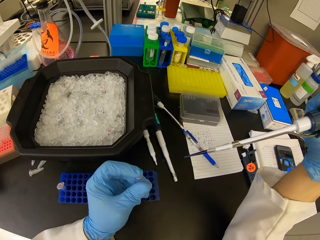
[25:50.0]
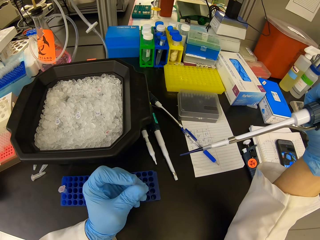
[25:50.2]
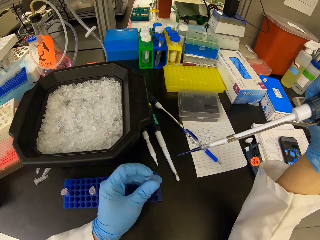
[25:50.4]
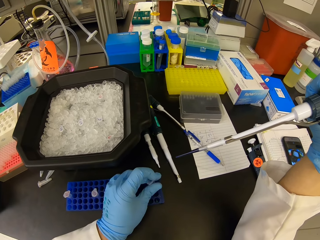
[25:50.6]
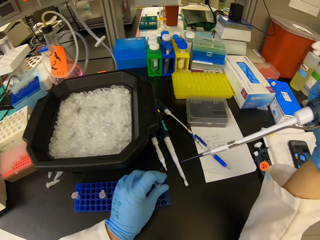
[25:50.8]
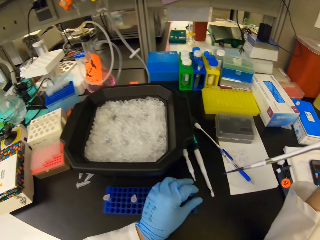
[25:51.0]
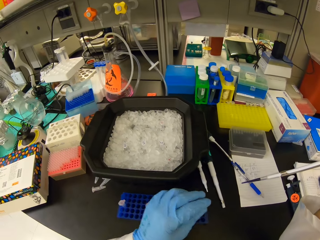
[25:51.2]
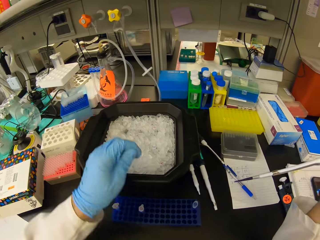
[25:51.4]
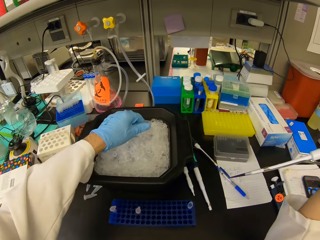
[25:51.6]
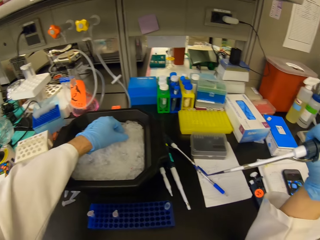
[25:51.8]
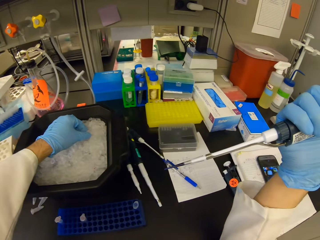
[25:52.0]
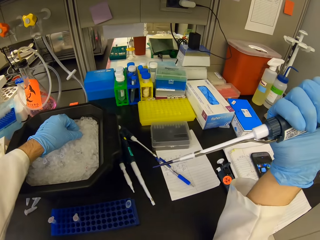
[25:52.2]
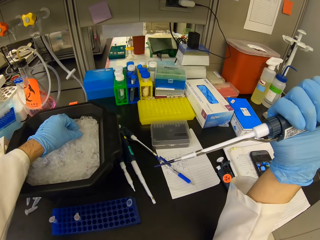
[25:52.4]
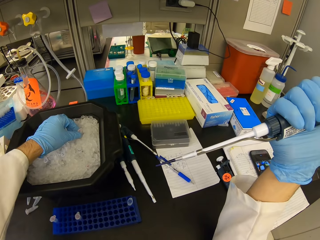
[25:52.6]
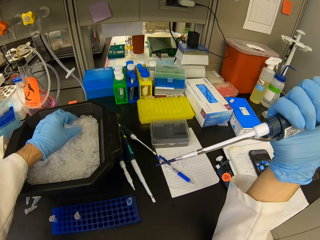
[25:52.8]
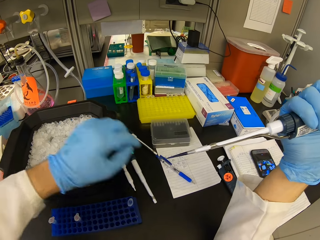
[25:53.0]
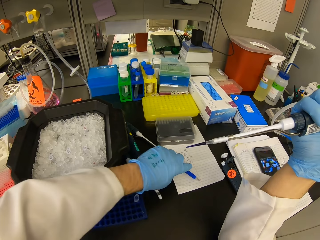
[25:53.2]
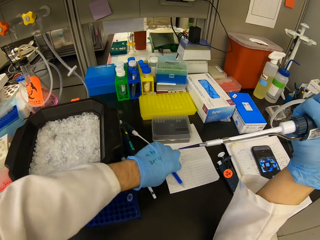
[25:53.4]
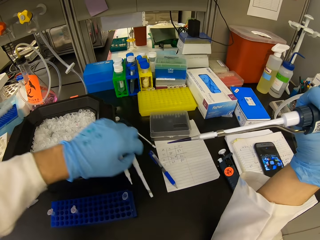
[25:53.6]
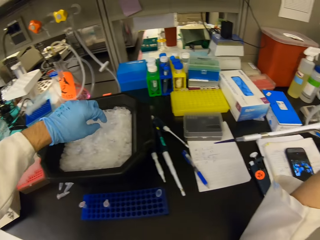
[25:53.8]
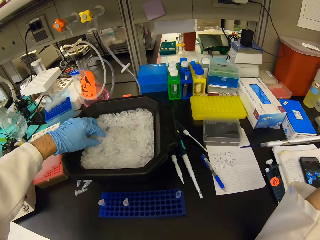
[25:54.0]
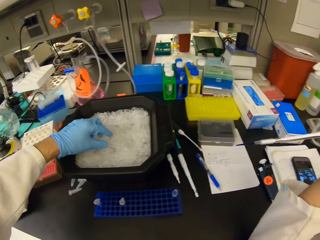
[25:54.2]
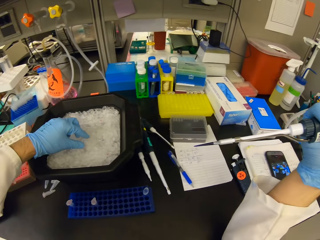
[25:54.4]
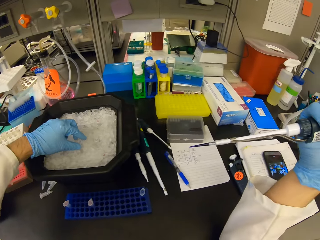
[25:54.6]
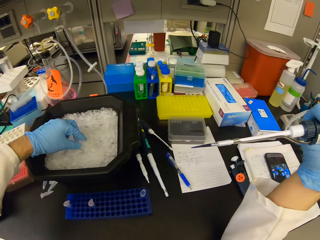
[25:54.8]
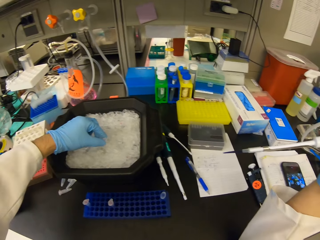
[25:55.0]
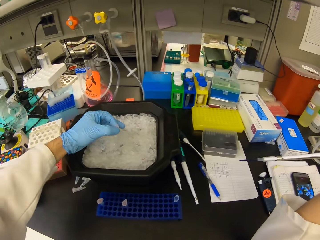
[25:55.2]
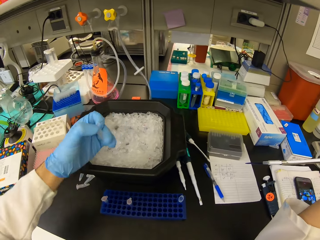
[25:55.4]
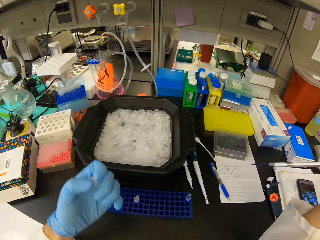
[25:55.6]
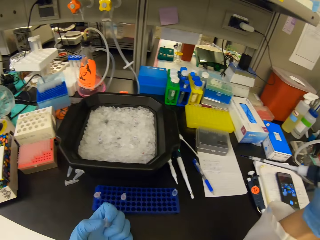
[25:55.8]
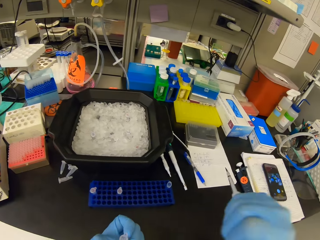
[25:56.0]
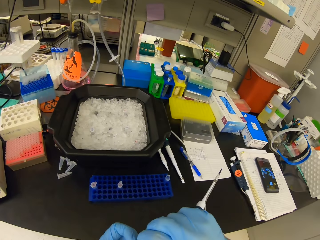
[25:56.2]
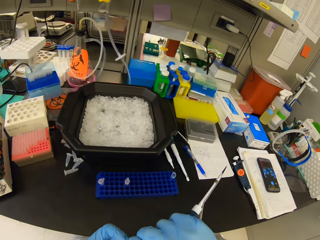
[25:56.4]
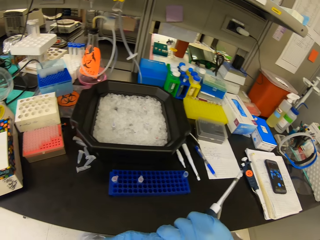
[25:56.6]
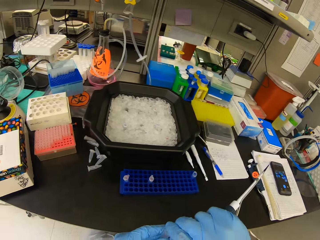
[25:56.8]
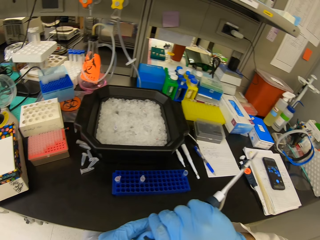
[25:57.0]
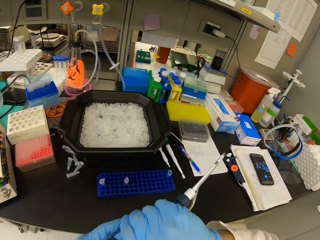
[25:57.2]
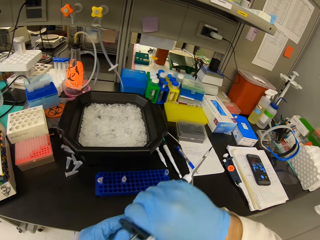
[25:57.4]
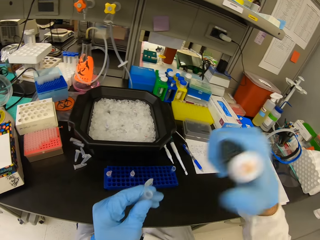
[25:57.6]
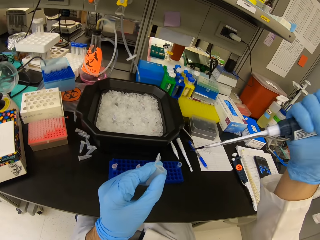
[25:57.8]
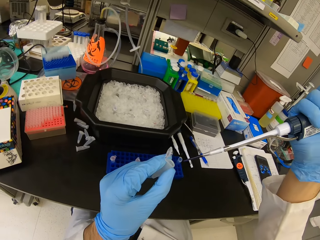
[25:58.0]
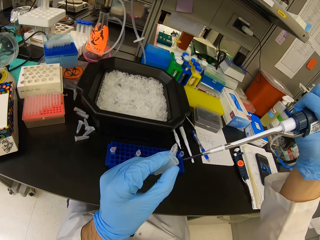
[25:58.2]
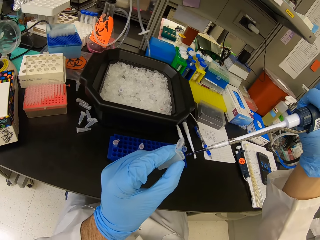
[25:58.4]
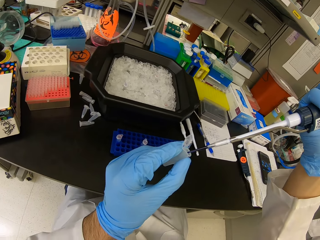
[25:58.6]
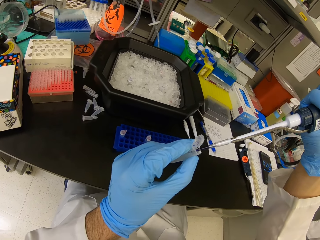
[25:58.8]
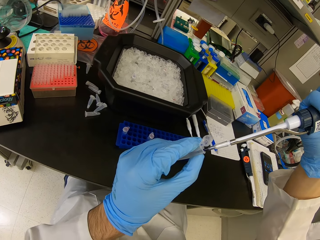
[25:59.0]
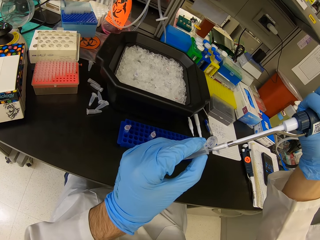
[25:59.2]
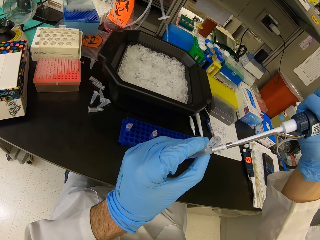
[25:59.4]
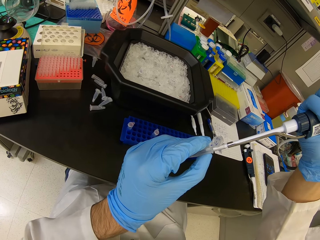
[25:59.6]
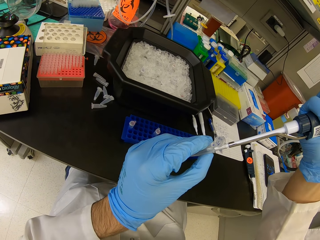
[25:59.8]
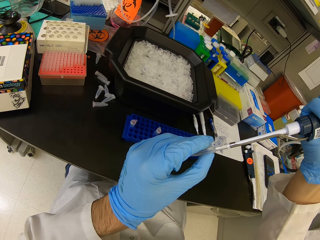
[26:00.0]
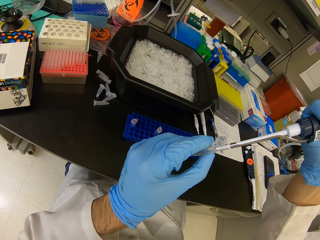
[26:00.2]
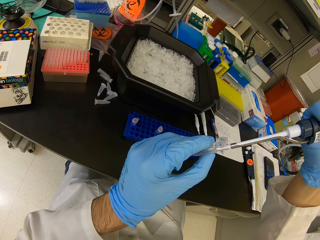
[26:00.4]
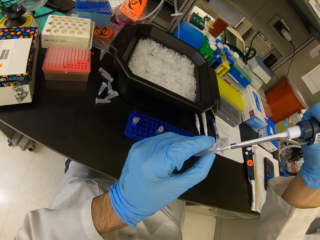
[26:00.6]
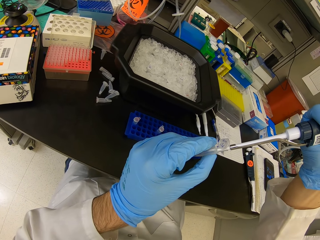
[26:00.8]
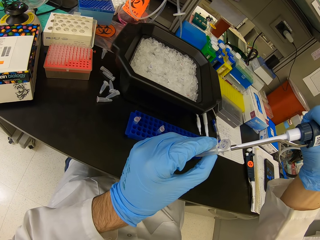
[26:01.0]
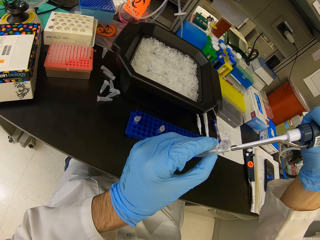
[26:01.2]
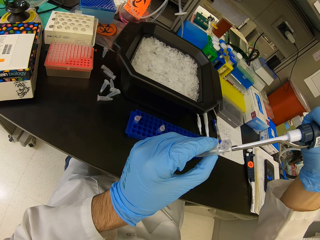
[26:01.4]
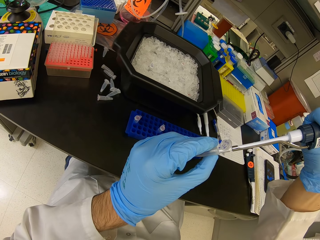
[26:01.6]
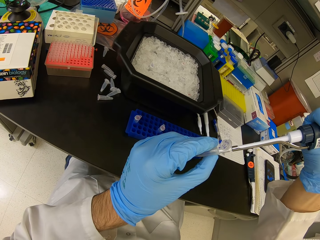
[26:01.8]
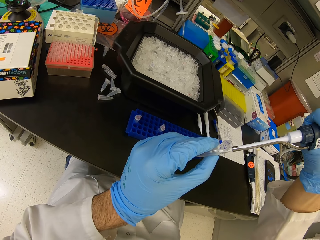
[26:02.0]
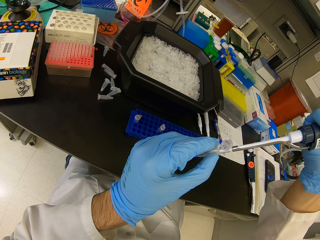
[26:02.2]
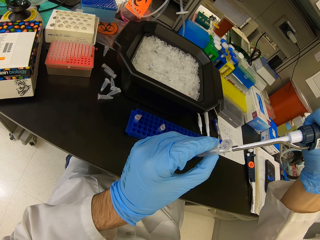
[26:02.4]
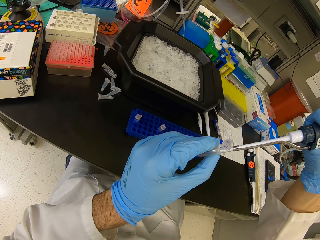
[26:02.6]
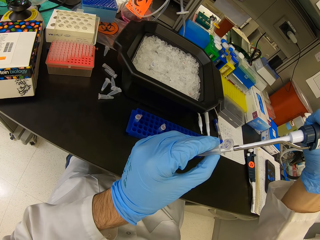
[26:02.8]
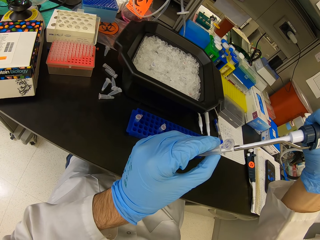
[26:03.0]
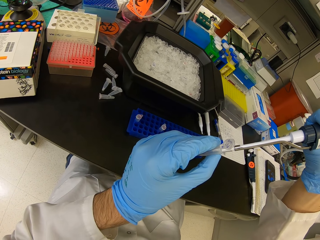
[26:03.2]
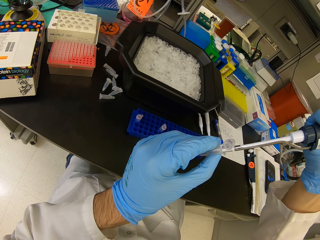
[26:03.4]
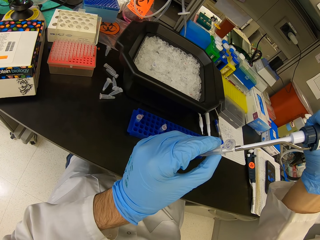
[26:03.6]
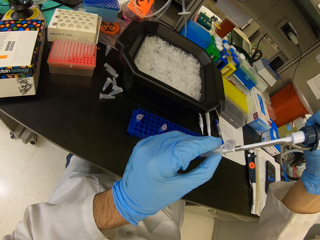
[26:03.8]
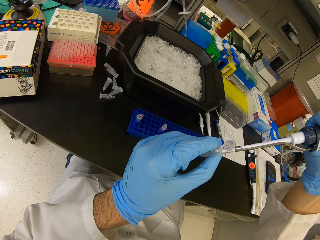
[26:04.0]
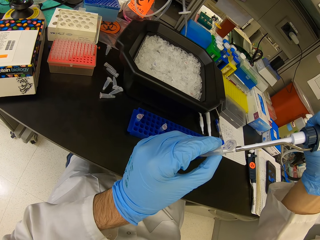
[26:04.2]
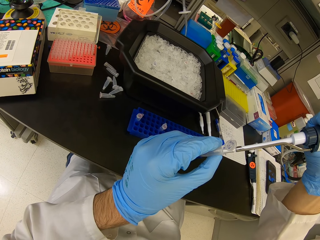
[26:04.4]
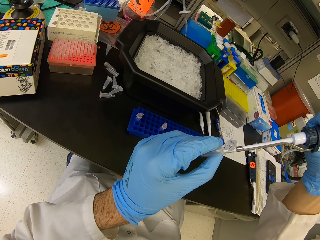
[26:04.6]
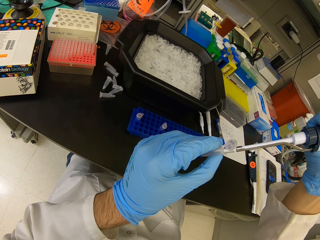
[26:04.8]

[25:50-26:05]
The camera wearer closes the eppendorf tube or test tube lid. They put the test tube in a blue test tube rack. They grab the test tube in a black plastic trough. They squeeze the pen on the table with a hand. They pick the test tube from the black plastic trough. They open the lid of the test tube. They pour liquid in the syringe into the eppendorf tube.

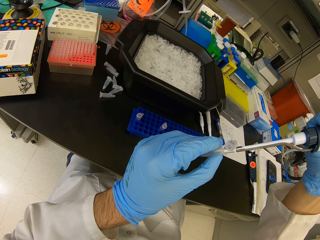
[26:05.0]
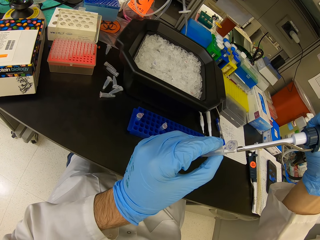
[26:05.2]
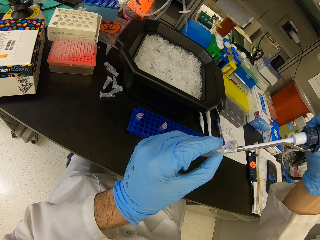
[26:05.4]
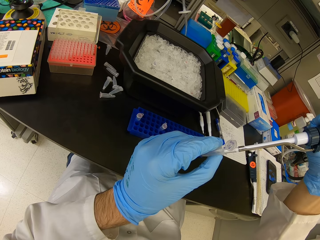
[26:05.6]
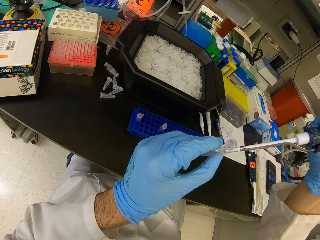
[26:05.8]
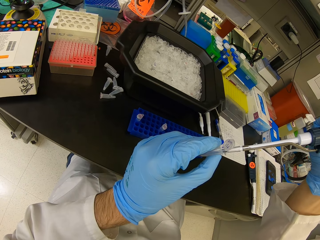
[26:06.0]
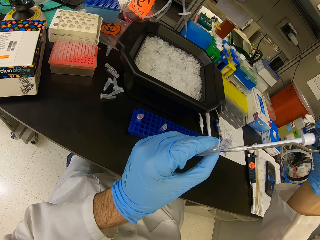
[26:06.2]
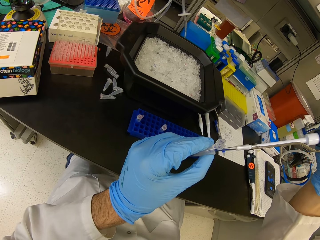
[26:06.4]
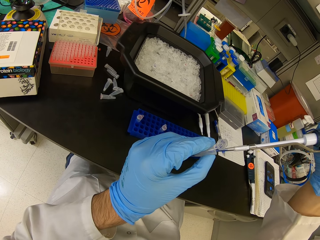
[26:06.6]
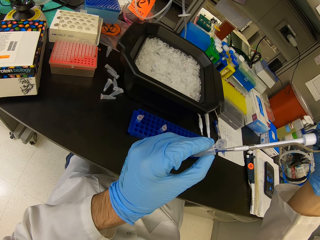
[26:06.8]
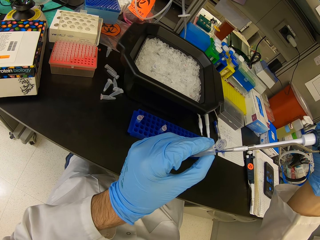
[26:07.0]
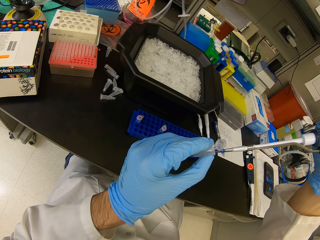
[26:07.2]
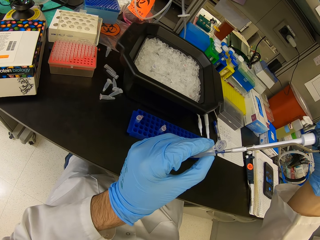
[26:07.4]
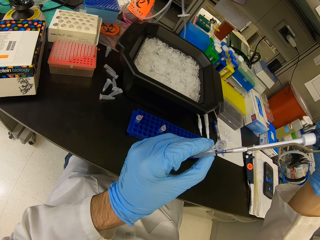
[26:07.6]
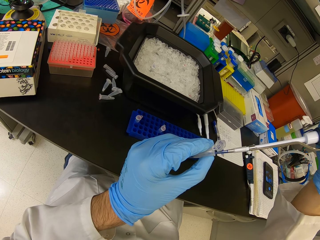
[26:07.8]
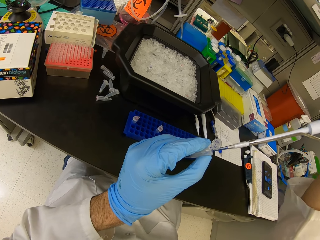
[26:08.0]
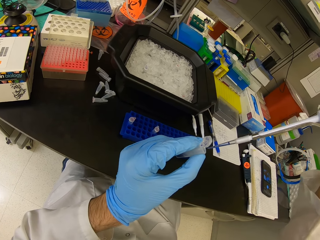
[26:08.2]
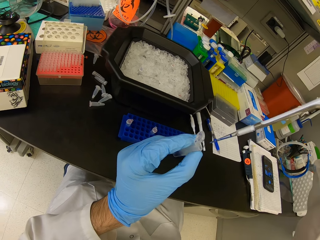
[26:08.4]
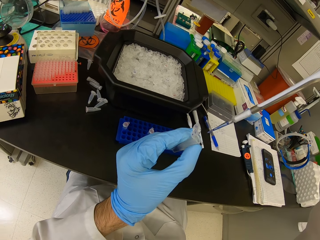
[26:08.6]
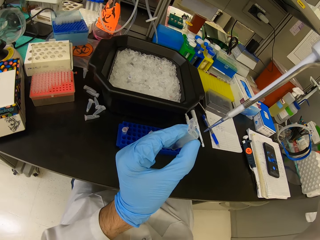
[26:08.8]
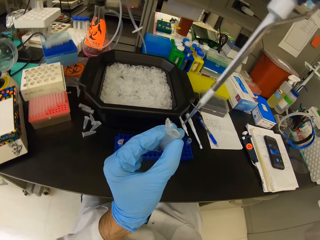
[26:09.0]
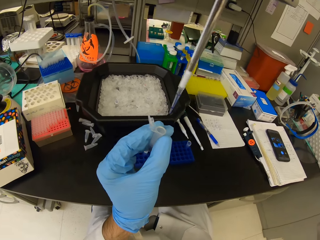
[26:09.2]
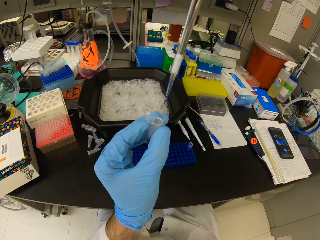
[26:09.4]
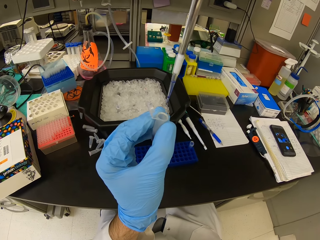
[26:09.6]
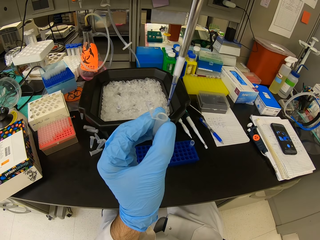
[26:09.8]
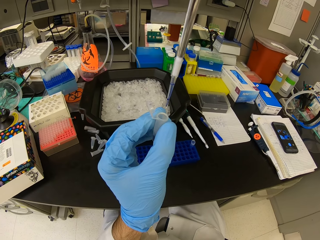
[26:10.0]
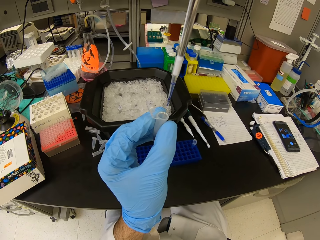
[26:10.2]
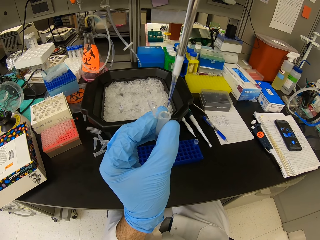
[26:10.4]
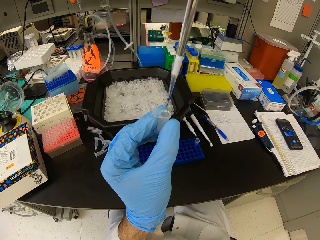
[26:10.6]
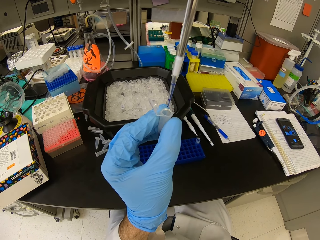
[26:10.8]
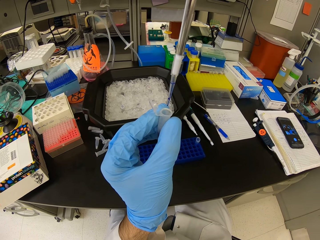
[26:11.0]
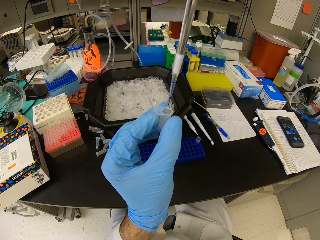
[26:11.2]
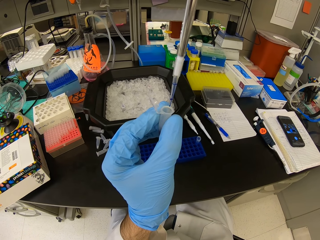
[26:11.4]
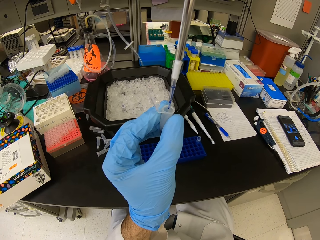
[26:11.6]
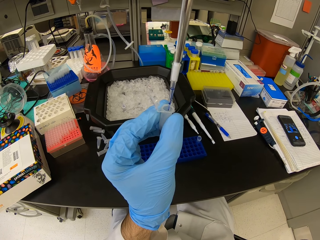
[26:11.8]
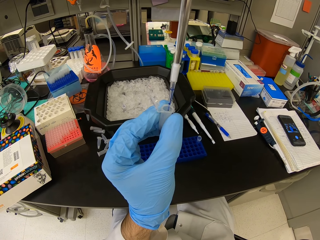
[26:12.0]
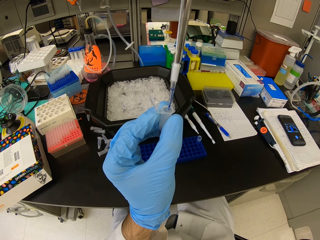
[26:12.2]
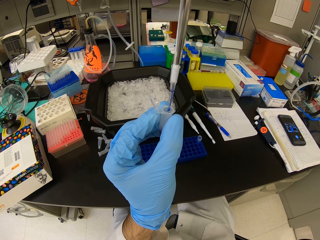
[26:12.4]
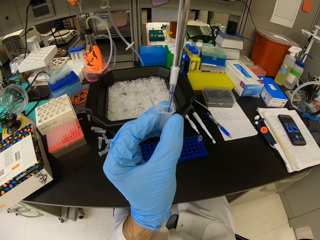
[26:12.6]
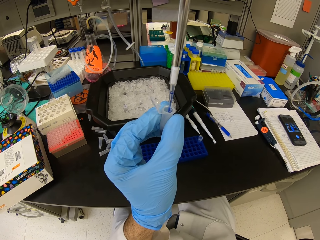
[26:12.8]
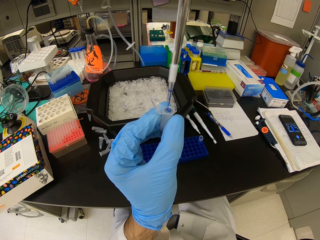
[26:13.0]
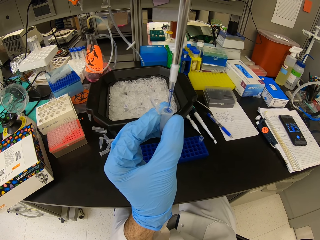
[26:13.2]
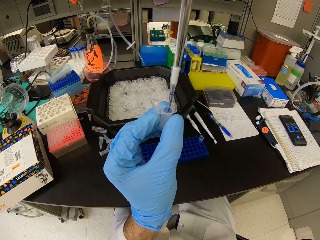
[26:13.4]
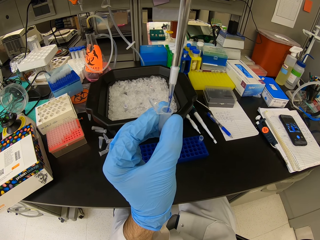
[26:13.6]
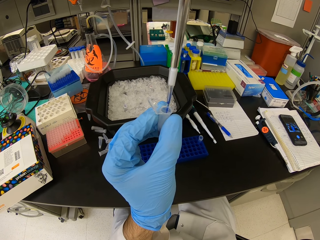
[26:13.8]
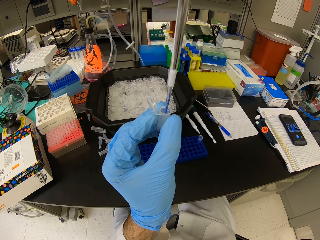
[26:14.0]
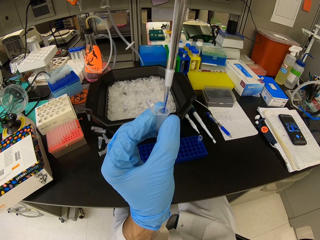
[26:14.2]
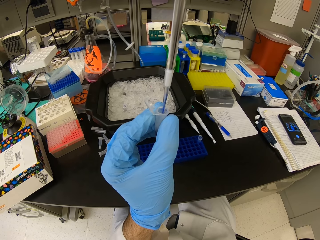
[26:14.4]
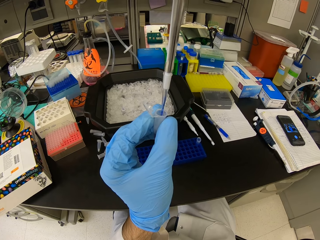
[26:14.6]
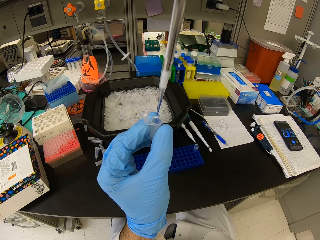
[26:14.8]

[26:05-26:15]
The camera wearer looks at the eppendorf tube and syringe. They lift up the eppendorf tube and syringe. They pour liquid in the syringe into the eppendorf tube.
